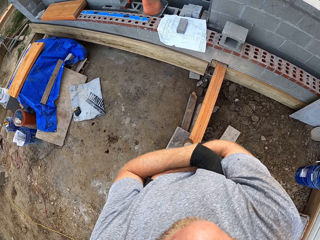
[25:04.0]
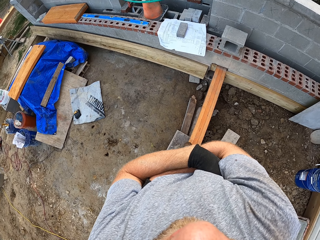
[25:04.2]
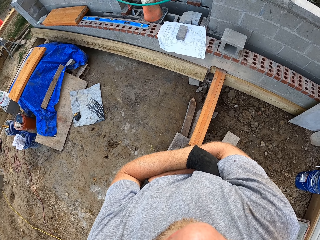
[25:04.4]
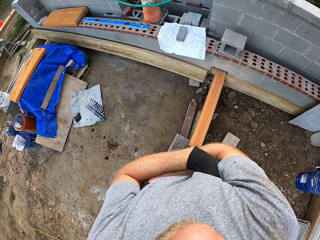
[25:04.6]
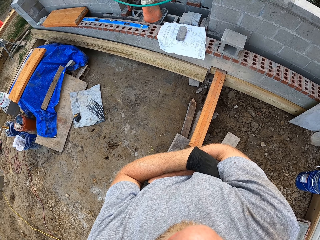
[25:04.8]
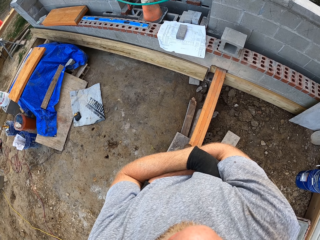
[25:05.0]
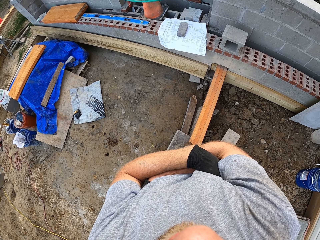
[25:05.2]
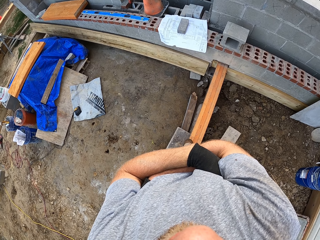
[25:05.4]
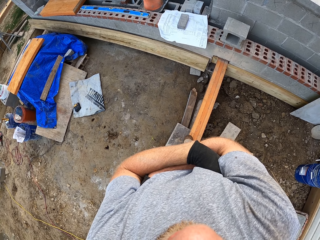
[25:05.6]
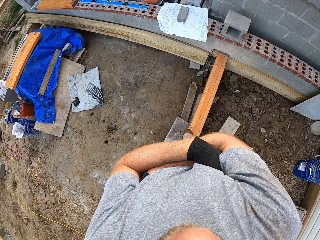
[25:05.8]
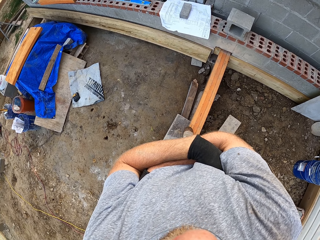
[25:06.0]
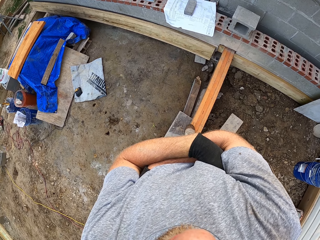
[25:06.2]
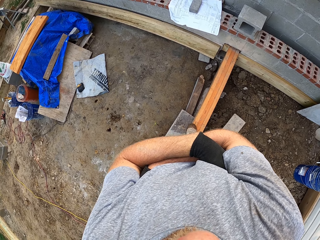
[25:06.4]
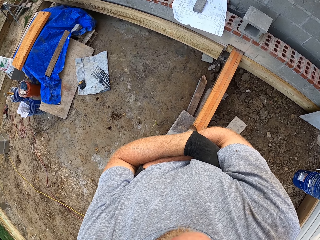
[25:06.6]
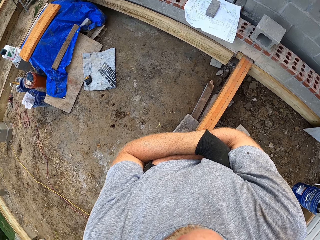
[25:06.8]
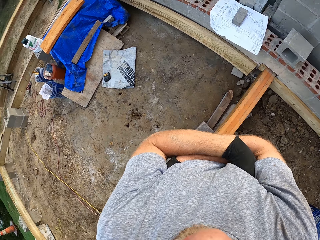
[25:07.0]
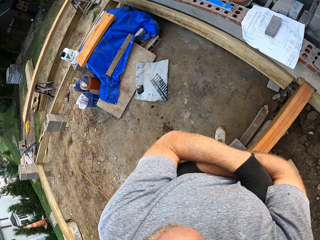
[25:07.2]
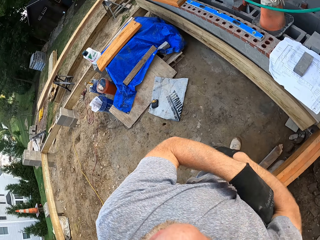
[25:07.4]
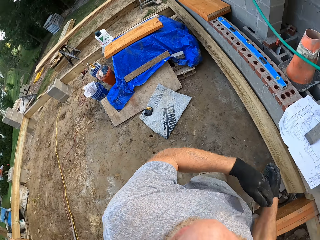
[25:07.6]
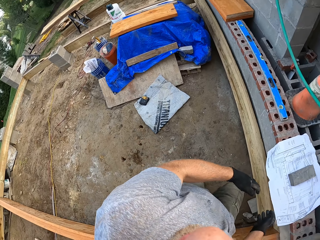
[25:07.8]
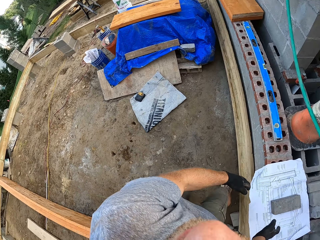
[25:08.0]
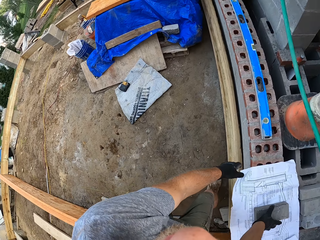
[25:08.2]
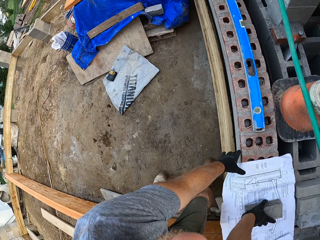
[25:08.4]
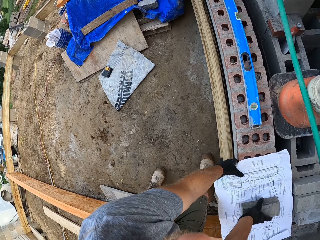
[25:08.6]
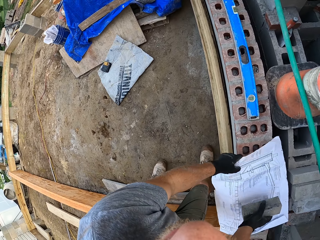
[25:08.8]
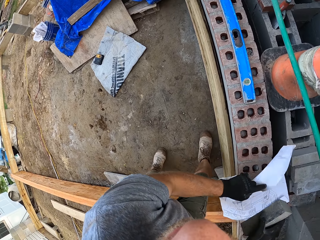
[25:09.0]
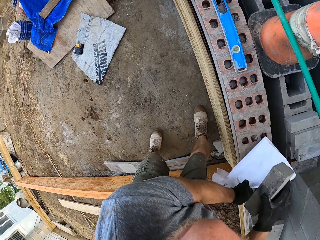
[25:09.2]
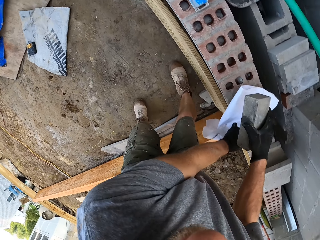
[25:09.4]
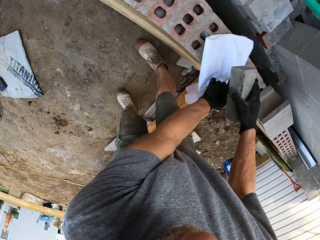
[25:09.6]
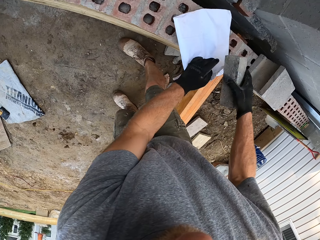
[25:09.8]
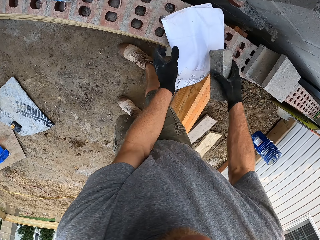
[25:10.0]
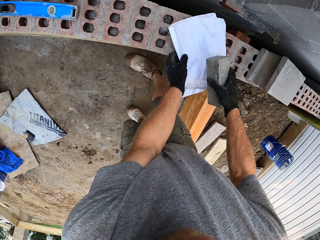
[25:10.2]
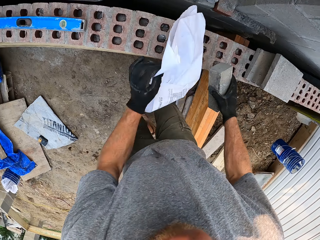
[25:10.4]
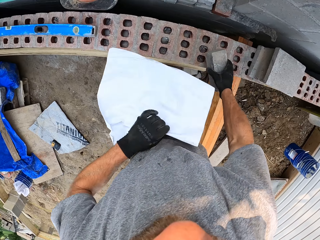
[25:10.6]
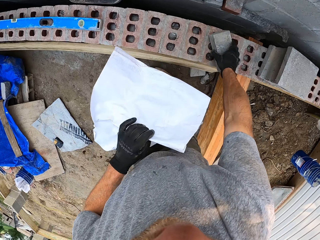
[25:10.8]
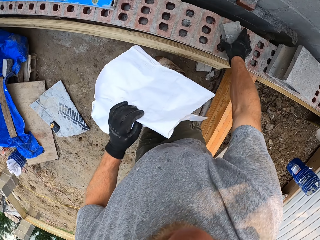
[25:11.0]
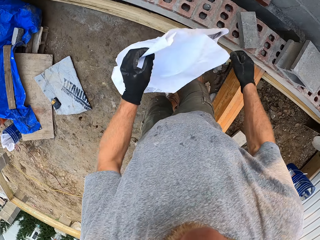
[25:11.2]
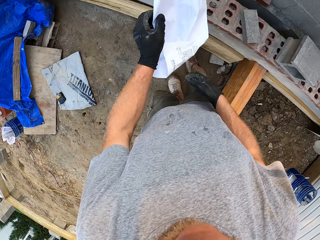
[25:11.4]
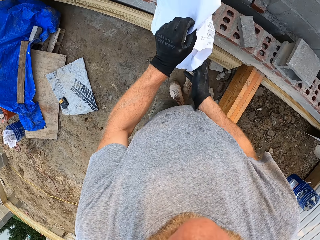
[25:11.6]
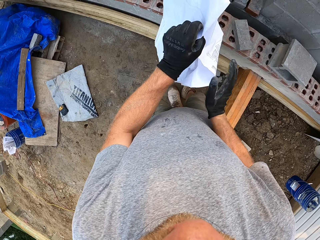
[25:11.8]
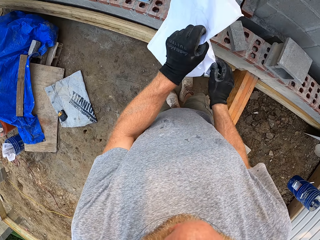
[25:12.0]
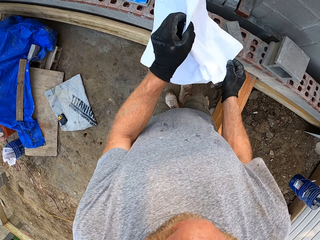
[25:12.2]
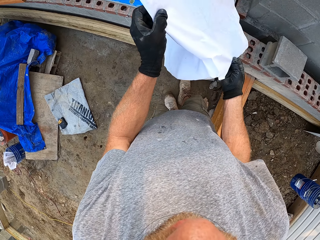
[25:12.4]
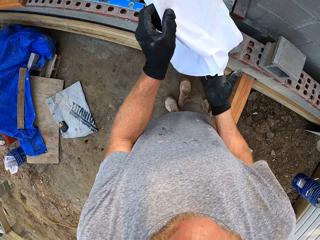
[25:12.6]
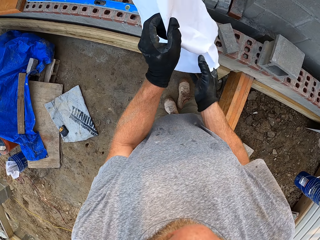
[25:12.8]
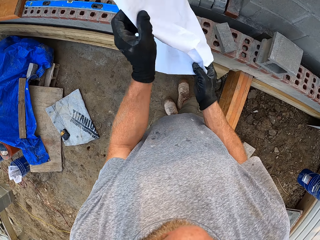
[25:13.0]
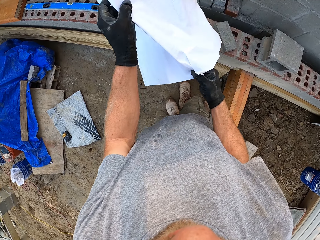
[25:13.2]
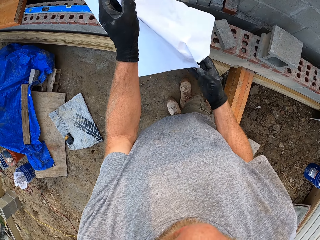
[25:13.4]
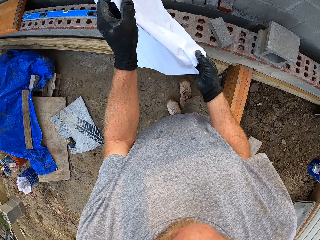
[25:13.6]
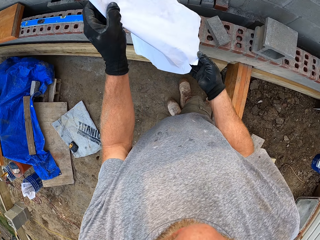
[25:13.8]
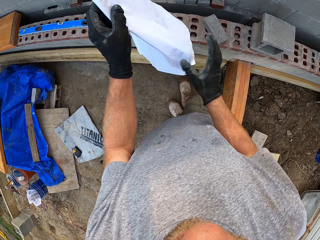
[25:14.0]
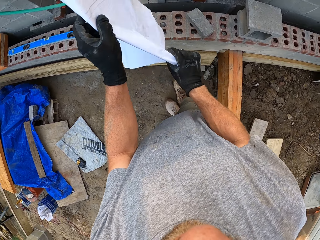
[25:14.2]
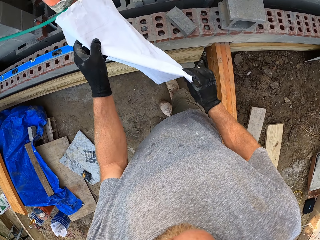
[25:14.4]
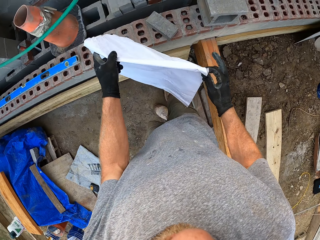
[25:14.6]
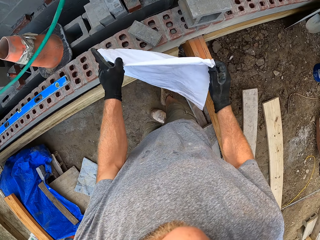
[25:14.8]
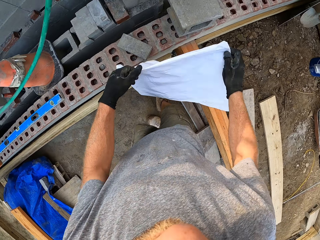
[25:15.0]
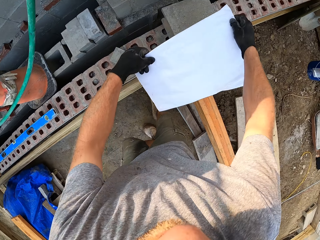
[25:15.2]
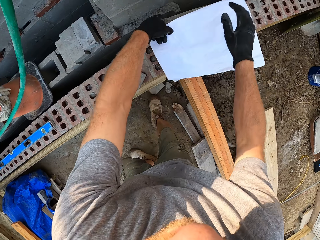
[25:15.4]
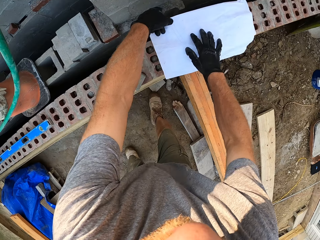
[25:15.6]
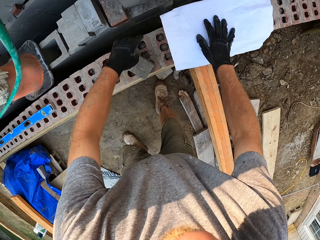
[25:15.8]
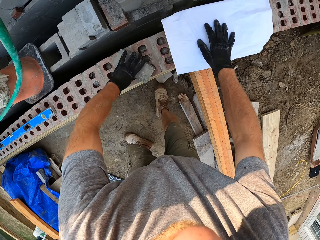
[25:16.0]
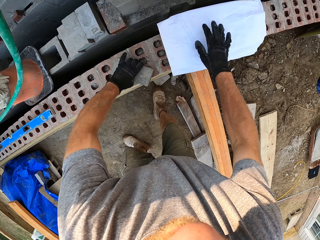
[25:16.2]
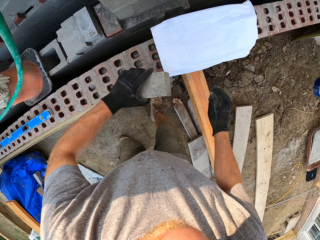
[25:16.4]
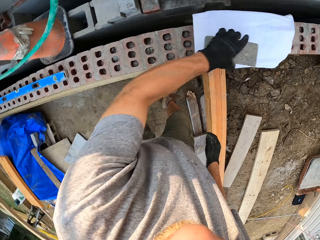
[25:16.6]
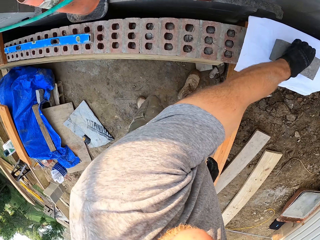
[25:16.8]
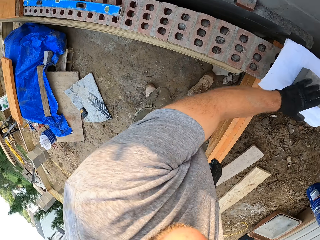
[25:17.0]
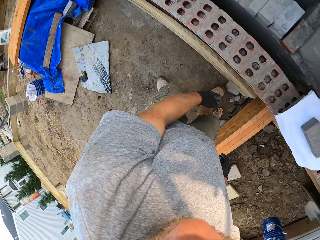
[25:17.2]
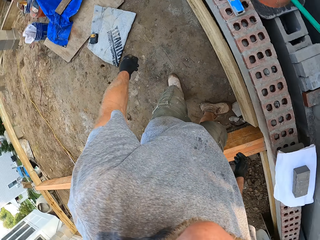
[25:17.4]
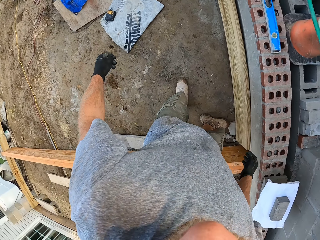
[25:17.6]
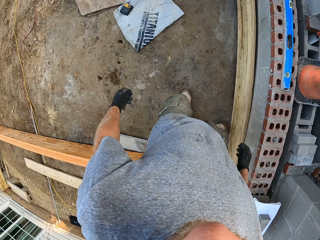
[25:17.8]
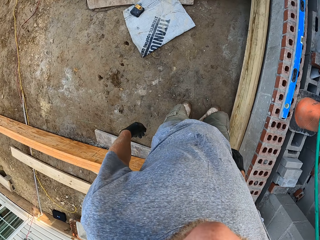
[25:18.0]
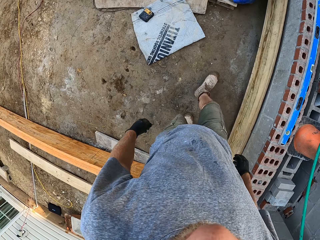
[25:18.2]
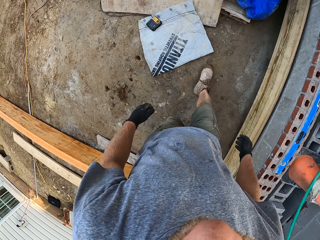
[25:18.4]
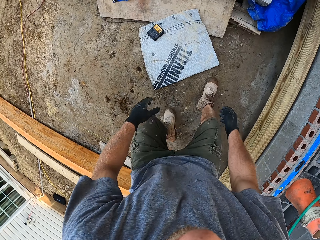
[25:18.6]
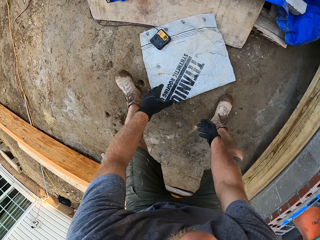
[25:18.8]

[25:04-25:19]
The camera wearer removes a stone from a construction plan paper on a short fence. They fold the plan paper. They pick up the plan paper on the short fence. They place the stone on the short fence. They straighten the plan paper. They fold the paper. They place the plan paper on a brick on the short fence. They pick up the stone on the short fence. They place the stone on the paper.

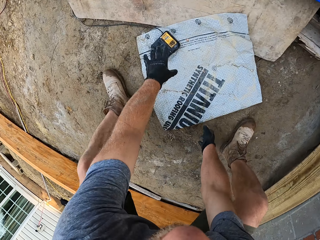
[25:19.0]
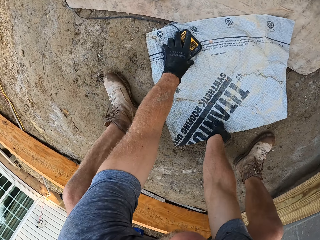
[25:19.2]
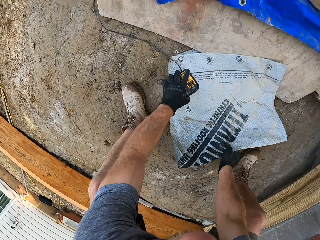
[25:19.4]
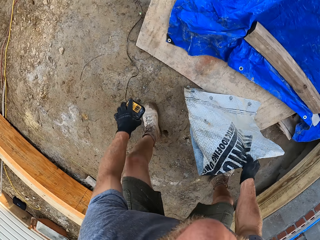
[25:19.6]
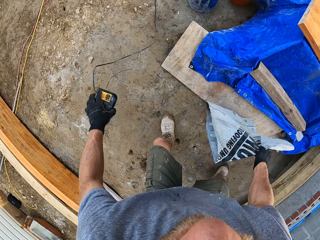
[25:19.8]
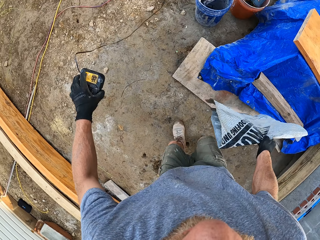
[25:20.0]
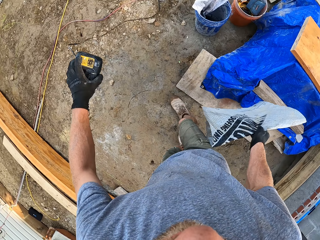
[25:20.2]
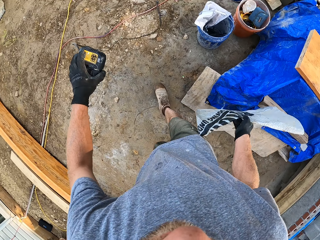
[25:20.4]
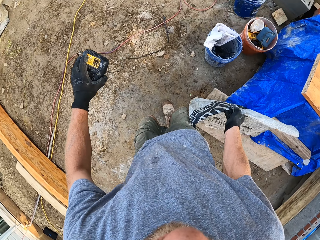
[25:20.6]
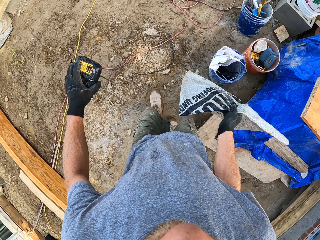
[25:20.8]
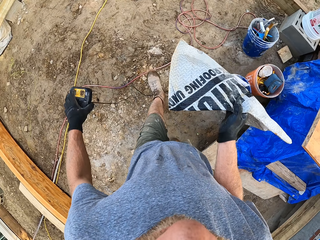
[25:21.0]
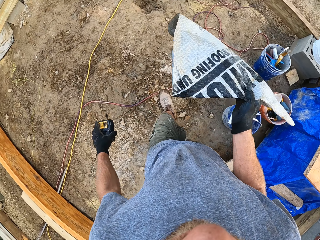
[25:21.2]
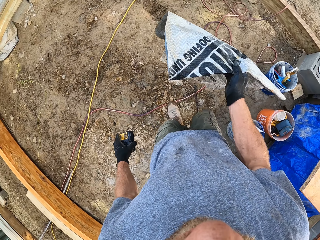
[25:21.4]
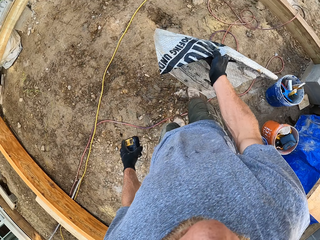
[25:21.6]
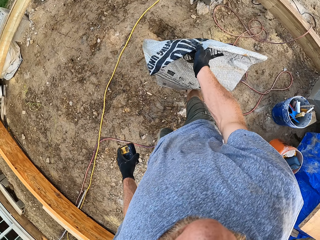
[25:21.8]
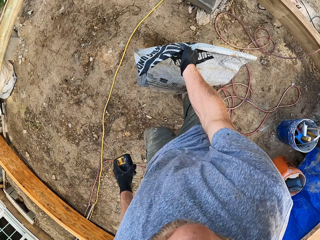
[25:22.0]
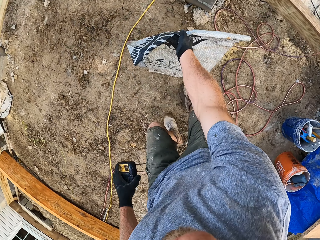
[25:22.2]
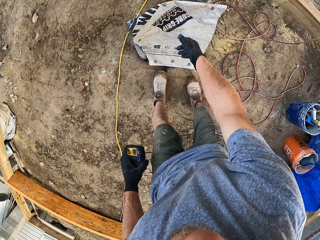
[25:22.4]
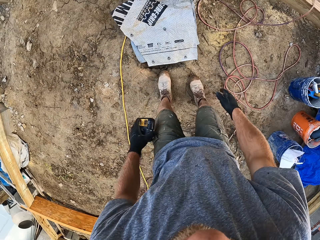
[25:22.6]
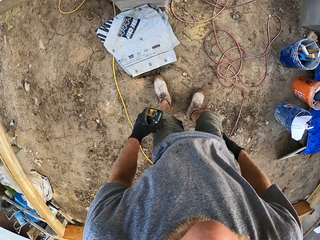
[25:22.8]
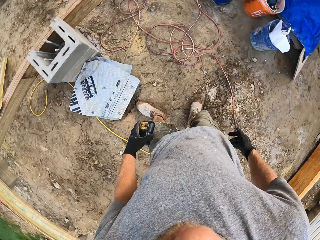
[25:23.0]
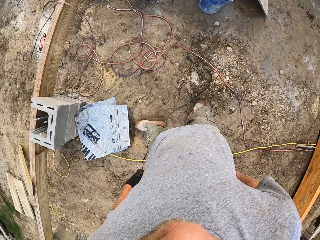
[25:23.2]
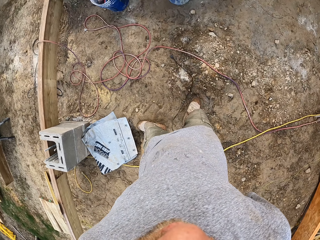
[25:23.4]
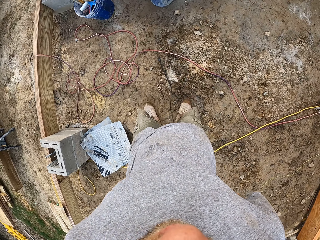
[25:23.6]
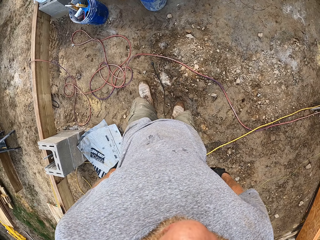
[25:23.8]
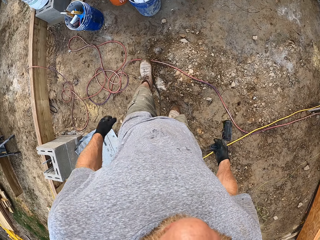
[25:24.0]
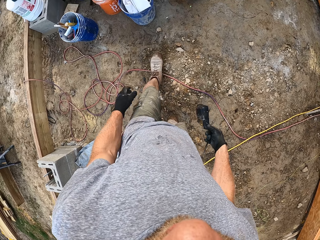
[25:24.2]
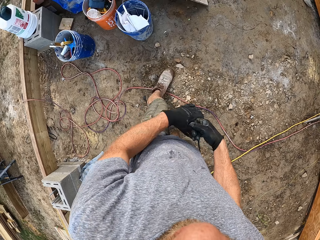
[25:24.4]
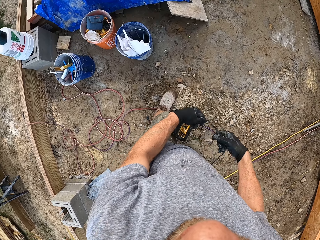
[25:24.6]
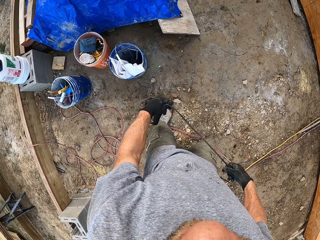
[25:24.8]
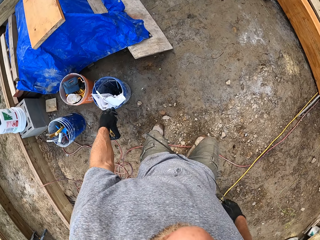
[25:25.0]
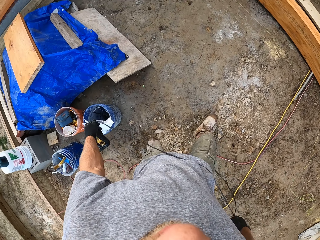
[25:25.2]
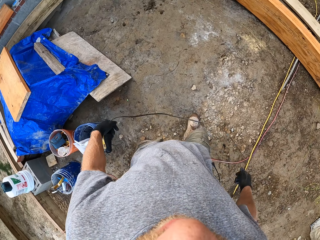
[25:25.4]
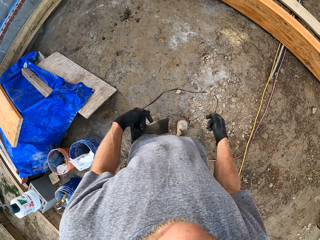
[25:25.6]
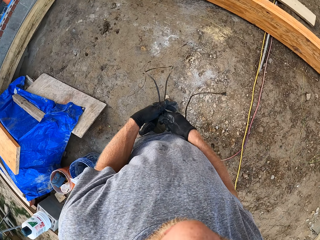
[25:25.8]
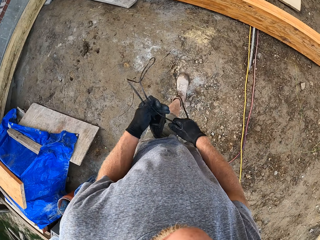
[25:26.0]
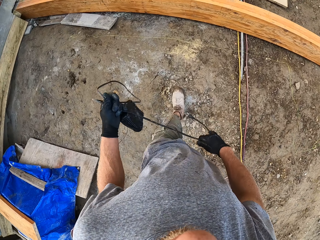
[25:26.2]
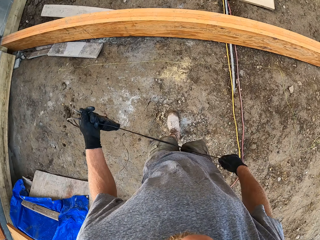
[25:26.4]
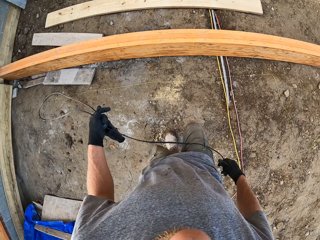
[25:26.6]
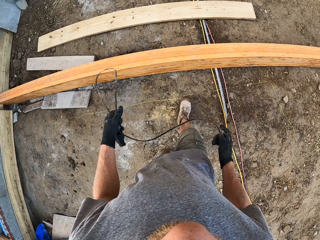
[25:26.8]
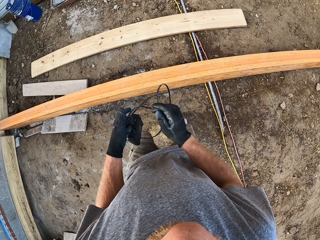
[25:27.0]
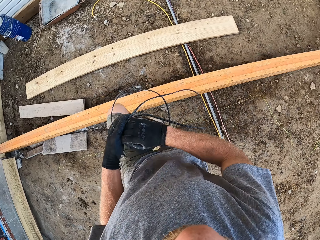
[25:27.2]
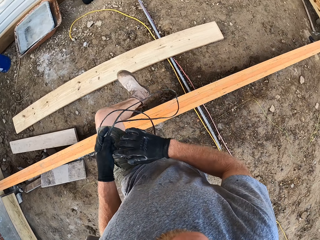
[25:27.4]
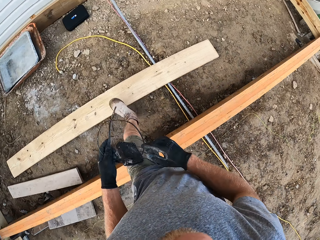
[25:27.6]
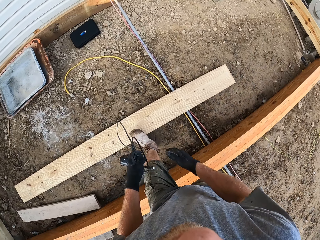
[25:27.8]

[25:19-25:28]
The camera wearer picks up a meter on a polythene on the ground. He picks up the polythene on the ground. He walks around the construction site. He drops the polythene on the ground. He walks around the construction site. He pulls the cable of the meter in his hand.
